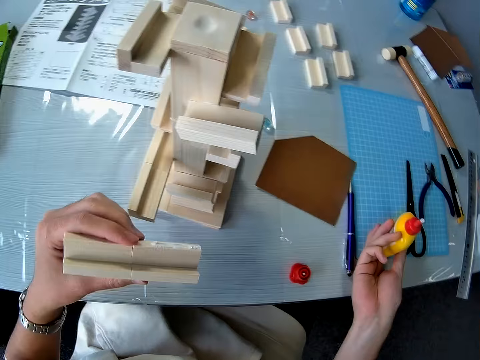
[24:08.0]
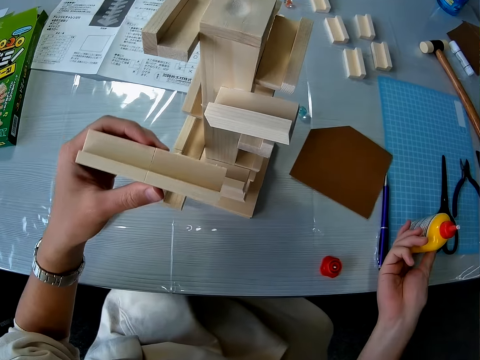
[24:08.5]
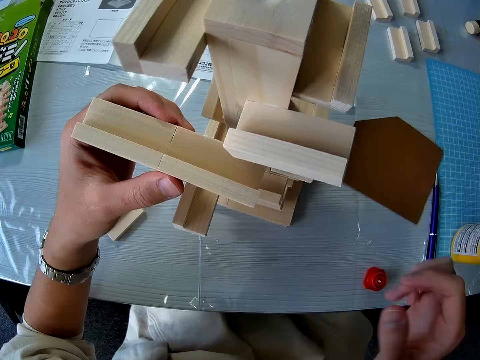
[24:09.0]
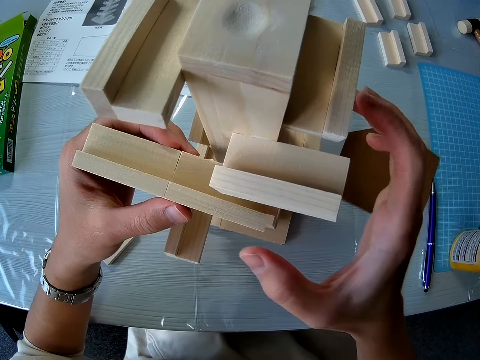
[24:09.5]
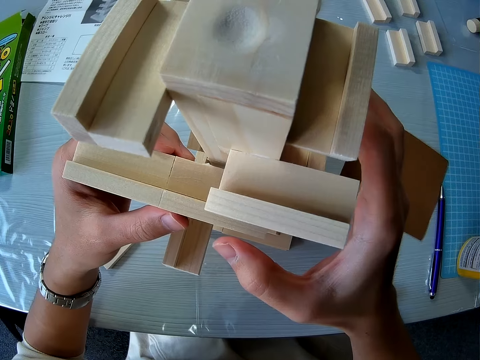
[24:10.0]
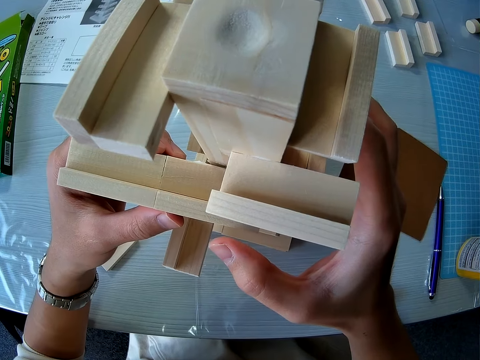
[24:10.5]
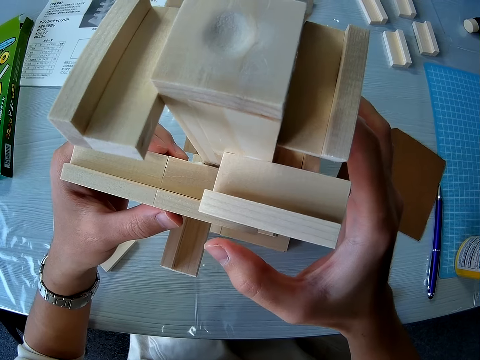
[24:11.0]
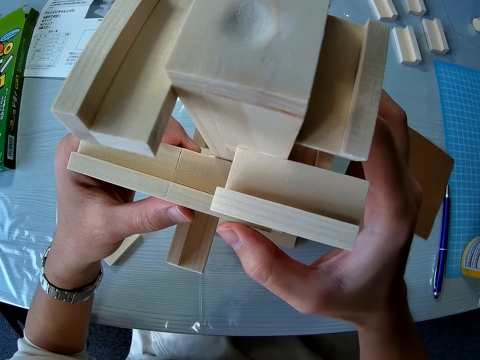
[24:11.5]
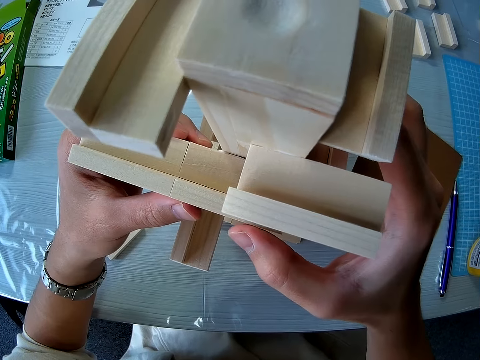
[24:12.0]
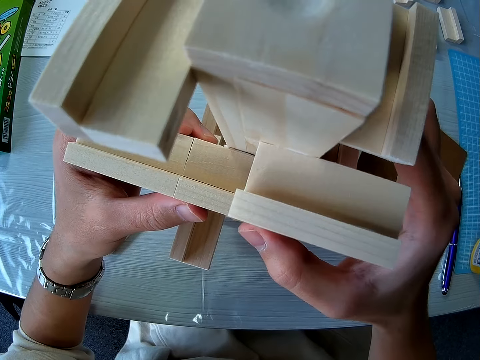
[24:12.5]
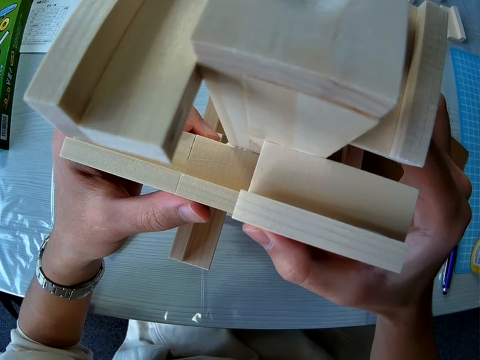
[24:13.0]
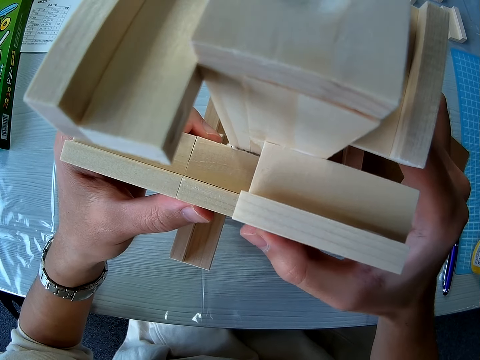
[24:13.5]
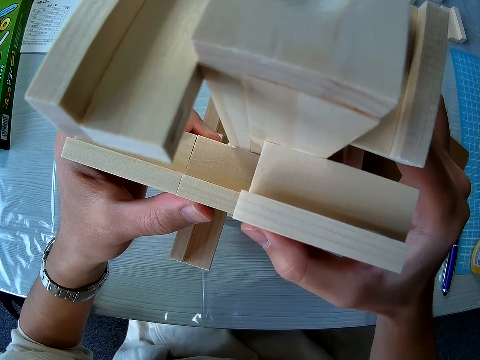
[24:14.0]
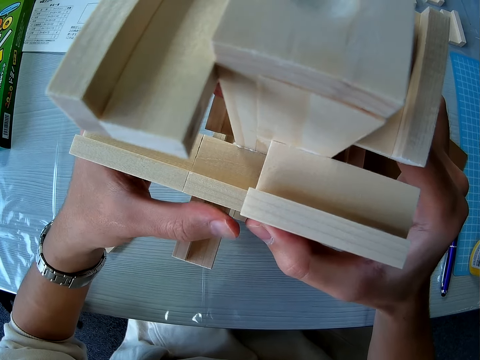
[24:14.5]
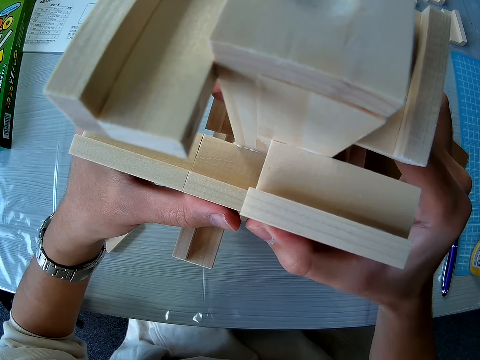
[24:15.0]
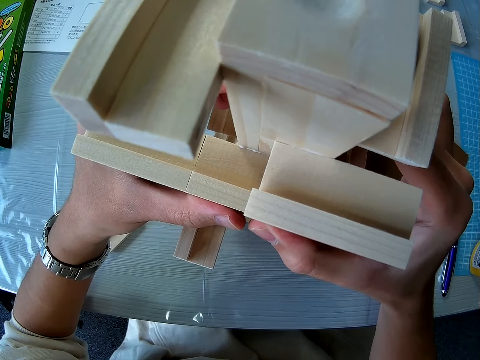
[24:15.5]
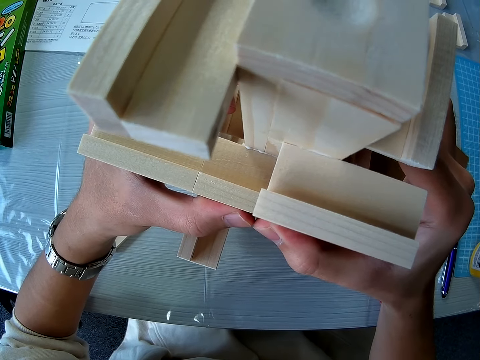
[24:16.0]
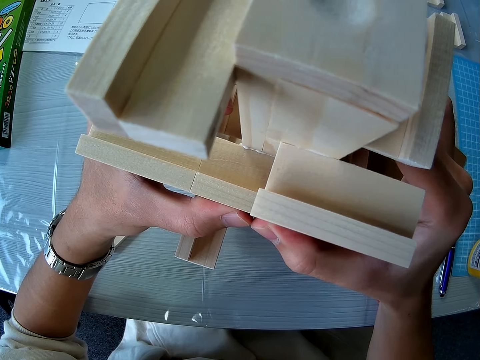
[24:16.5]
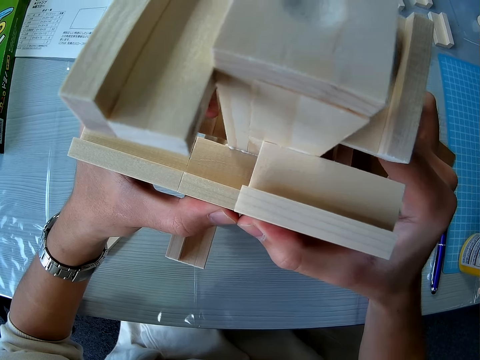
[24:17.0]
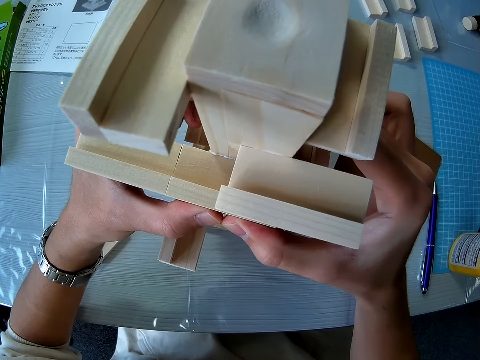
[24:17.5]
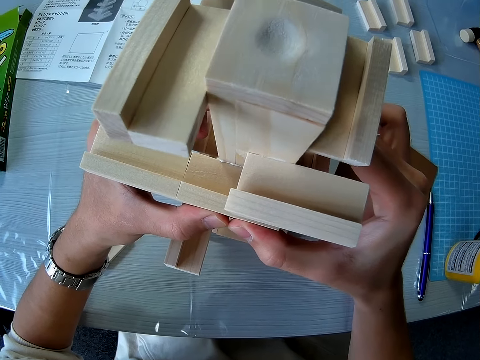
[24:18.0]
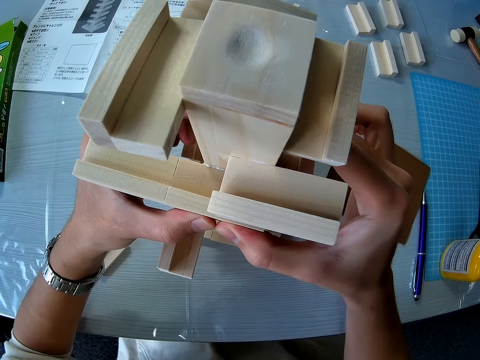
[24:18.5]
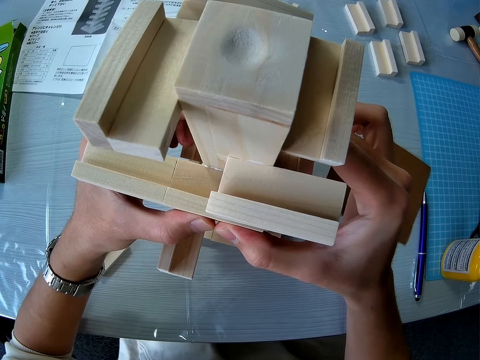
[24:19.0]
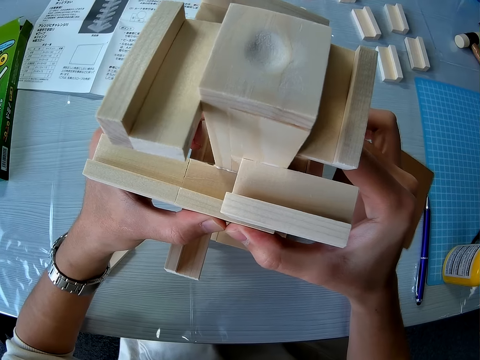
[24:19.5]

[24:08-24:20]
The camera wearer drops the glue bottle on the table. He fixes the wooden piece on the wooden model.

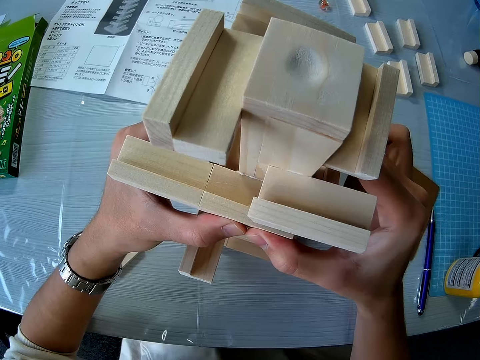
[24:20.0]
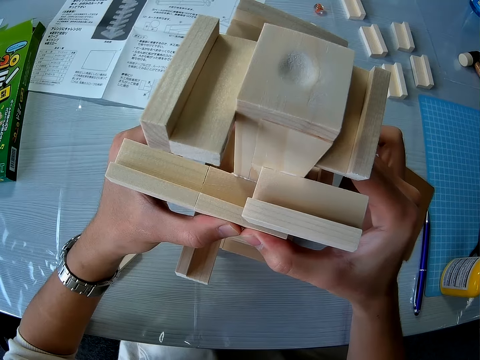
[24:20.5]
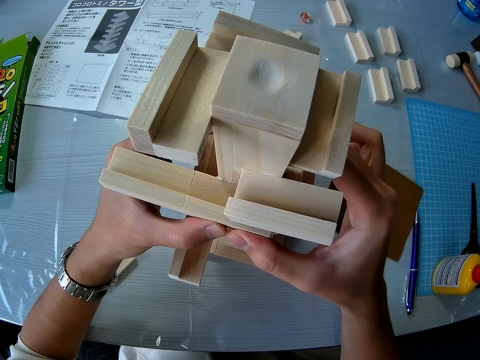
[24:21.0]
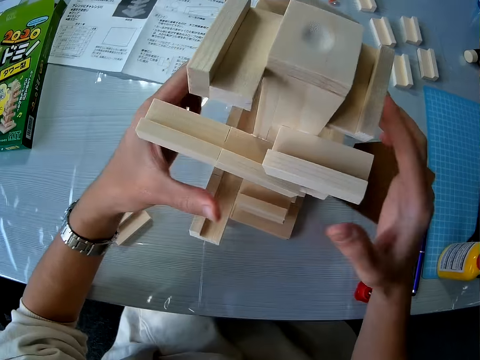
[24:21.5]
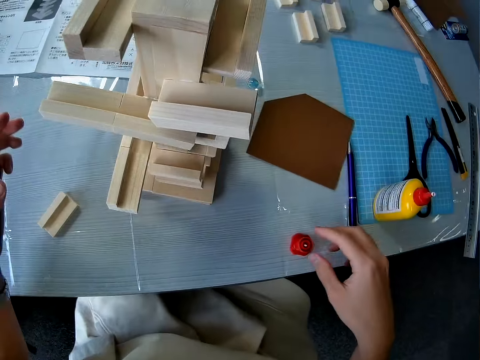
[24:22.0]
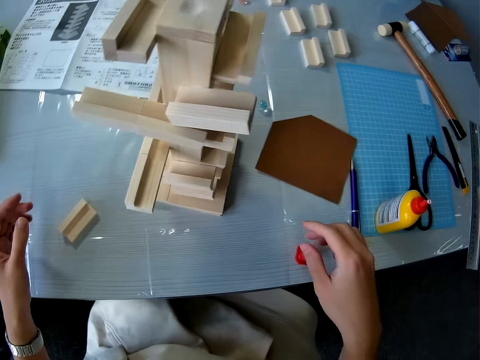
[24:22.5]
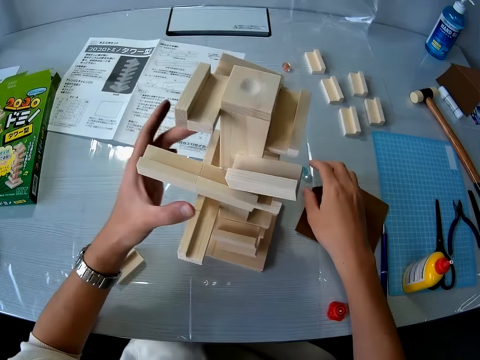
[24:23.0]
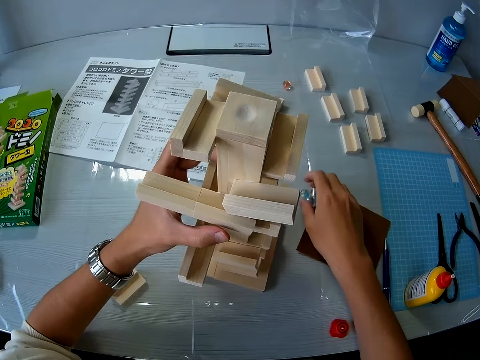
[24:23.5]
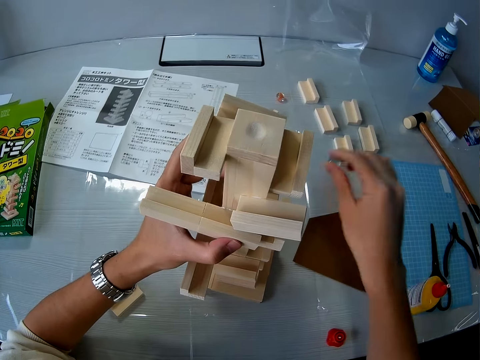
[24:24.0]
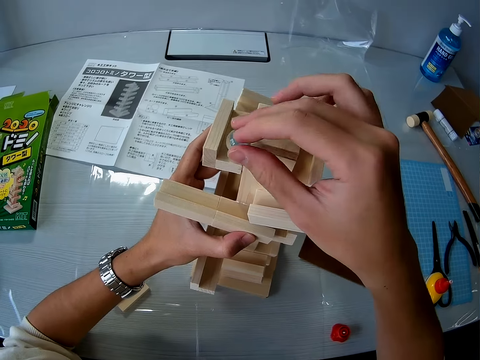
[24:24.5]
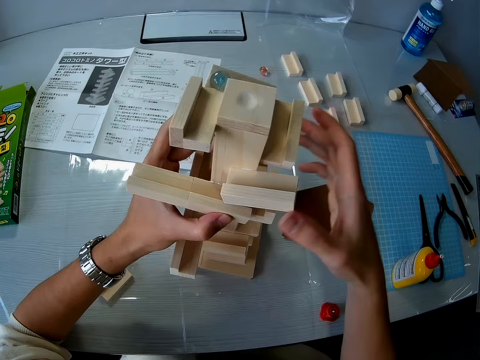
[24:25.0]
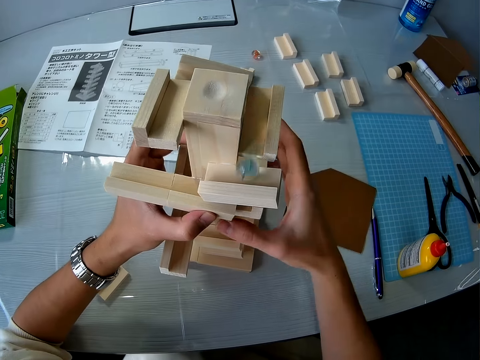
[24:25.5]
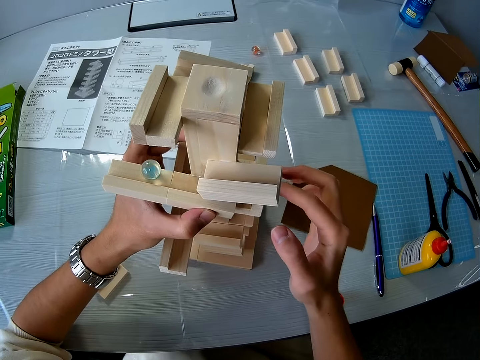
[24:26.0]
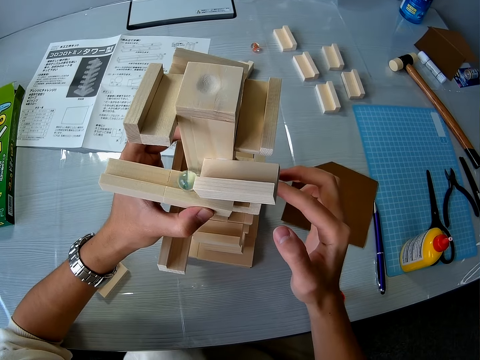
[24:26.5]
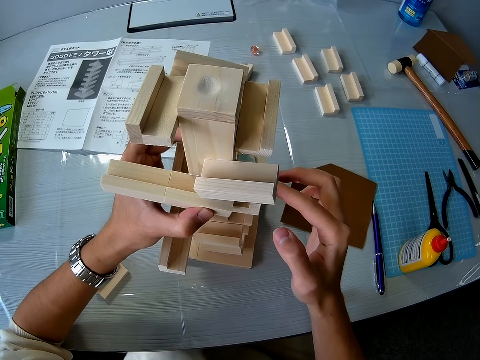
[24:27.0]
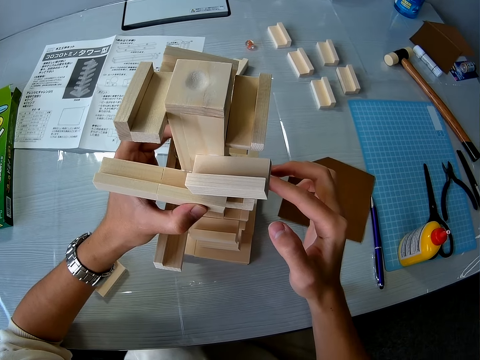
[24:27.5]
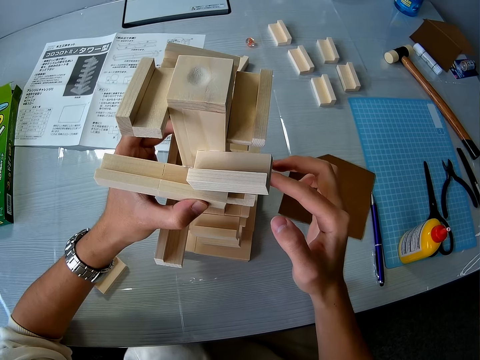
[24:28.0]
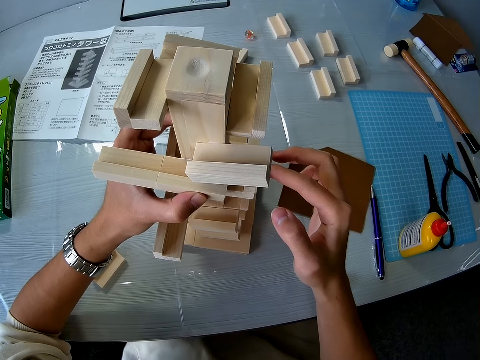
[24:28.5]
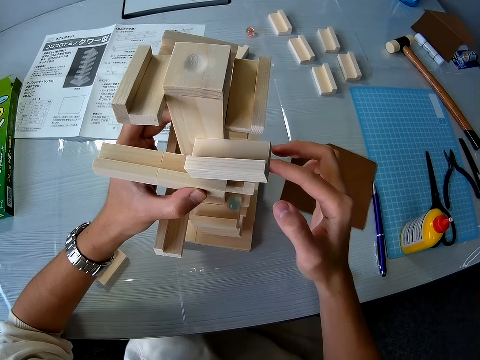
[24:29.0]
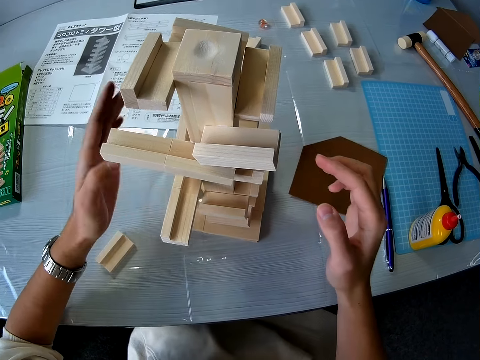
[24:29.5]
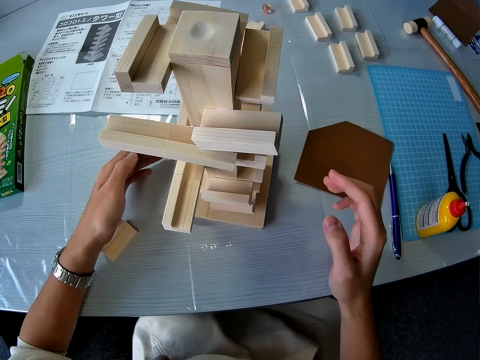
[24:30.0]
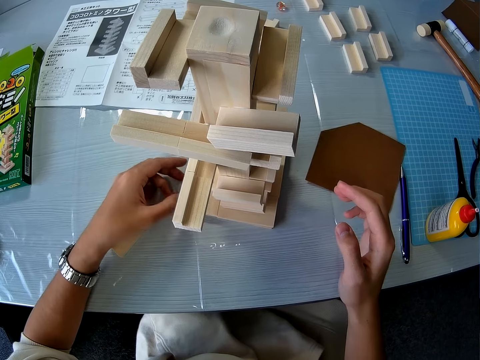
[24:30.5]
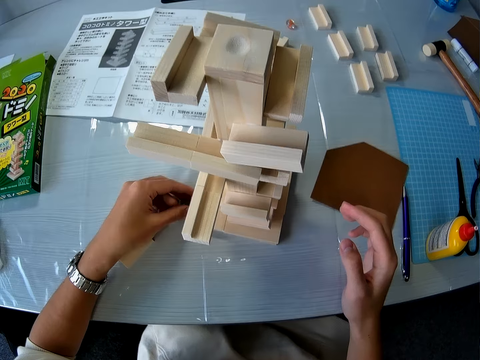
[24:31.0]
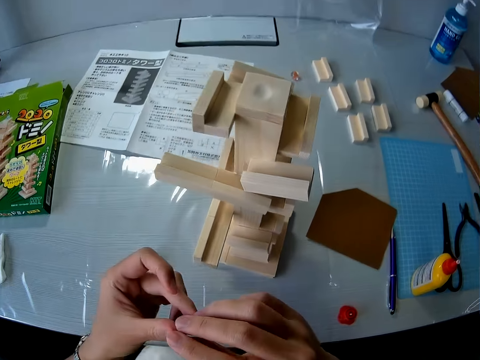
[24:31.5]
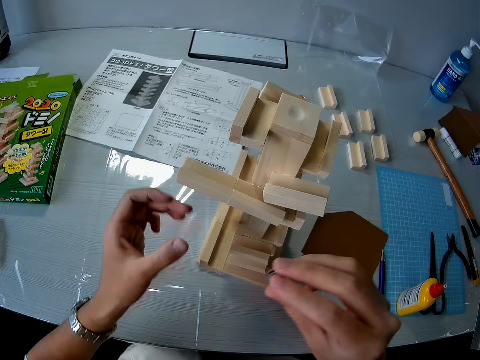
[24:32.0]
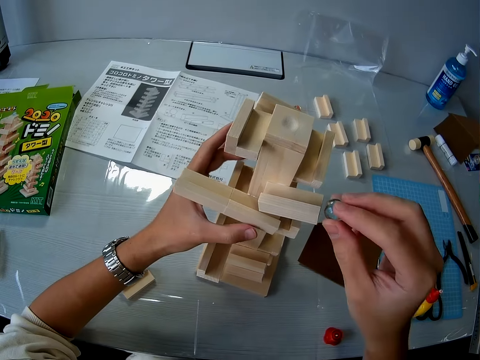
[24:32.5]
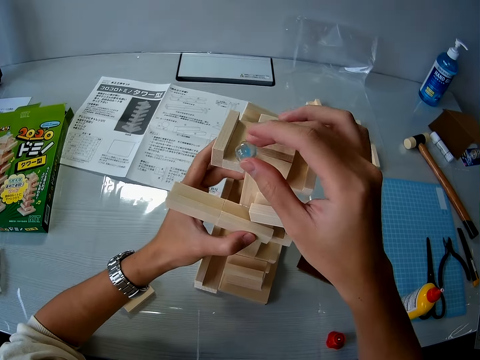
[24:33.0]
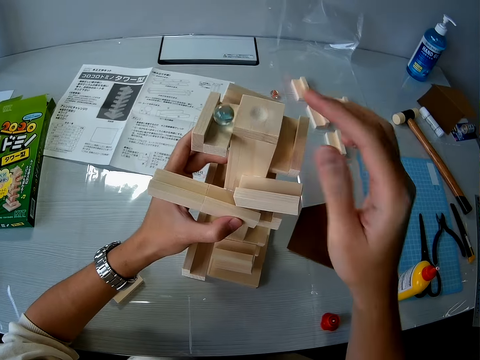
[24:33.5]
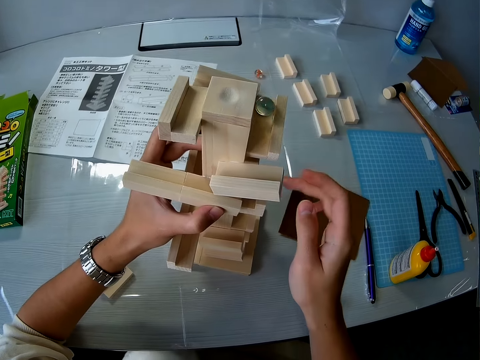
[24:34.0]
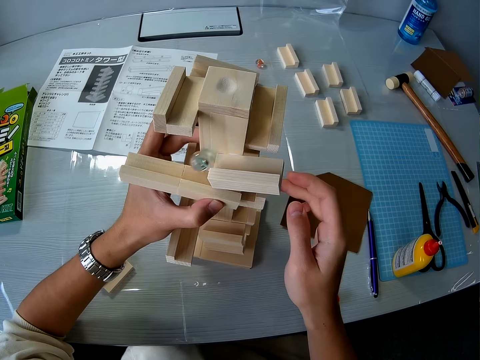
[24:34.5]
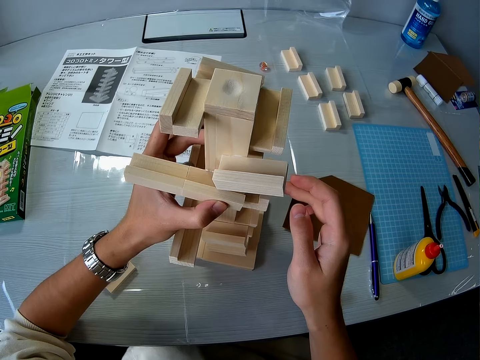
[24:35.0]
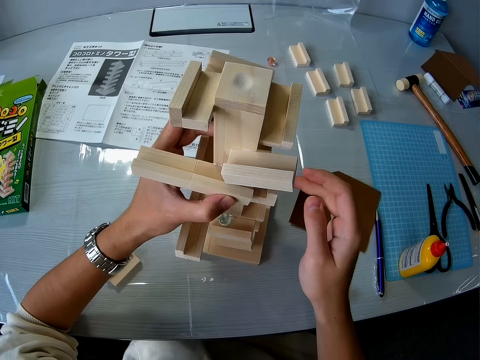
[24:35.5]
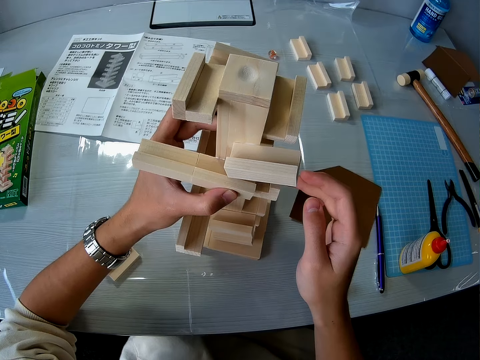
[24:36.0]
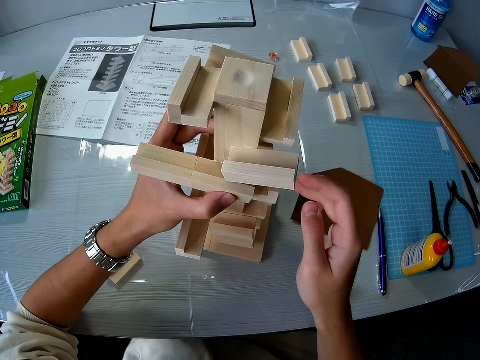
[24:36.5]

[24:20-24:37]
The camera wearer removes hands from the marble maze pyramid or wooden model. He picks up the glass ball from the table and holds the wooden model with his left hand. He releases the glass ball on the wooden model. He picks up the glass ball from the table. He transfers the glass ball from his left hand to his right hand. He holds the wooden model with his left hand. He releases the glass ball on the wooden model.
